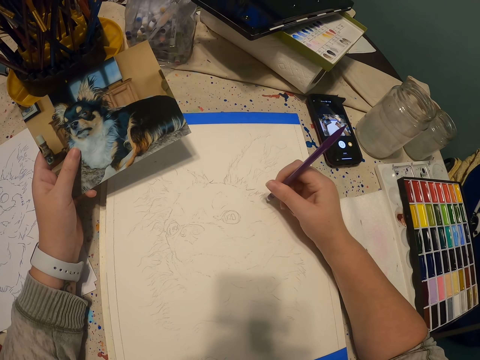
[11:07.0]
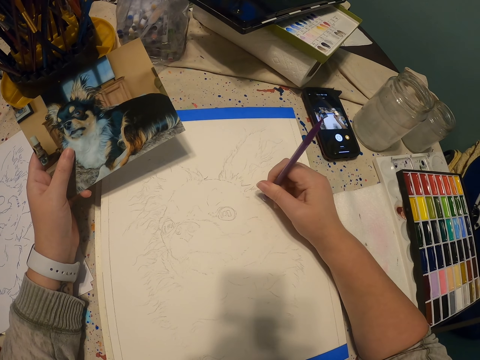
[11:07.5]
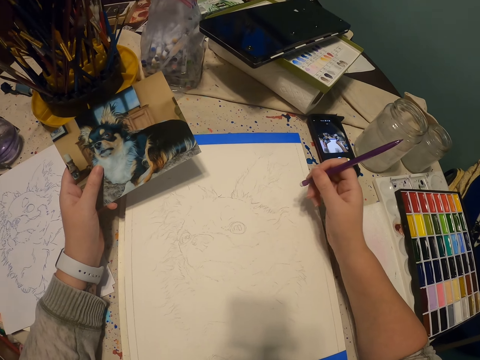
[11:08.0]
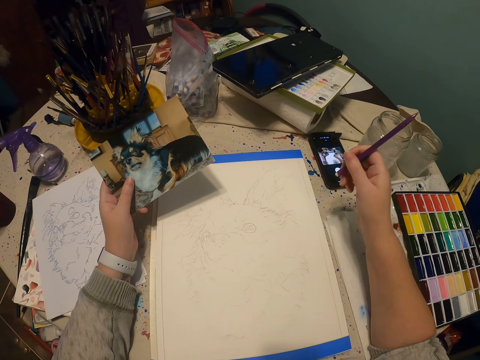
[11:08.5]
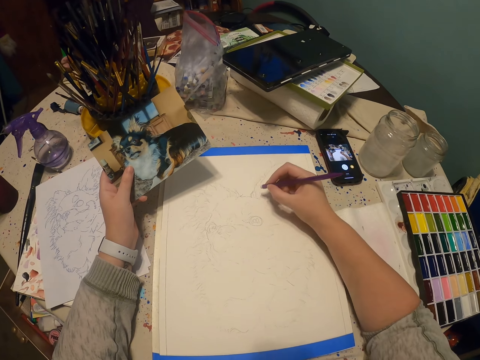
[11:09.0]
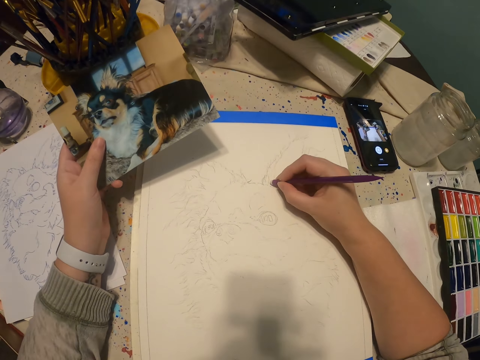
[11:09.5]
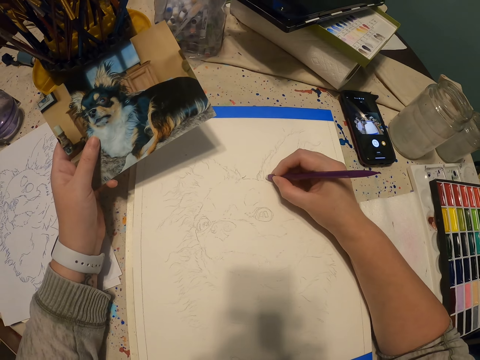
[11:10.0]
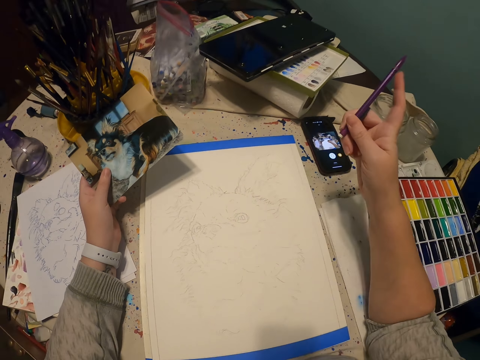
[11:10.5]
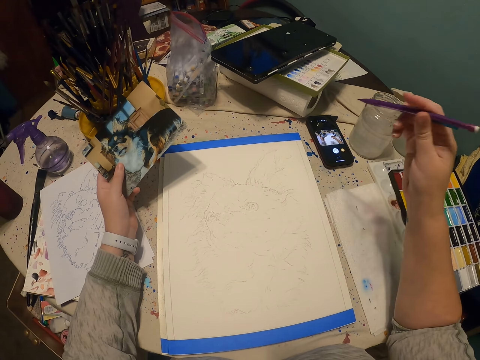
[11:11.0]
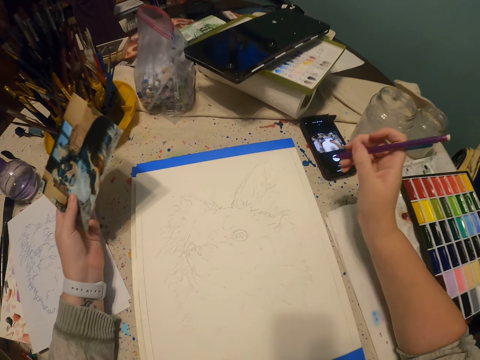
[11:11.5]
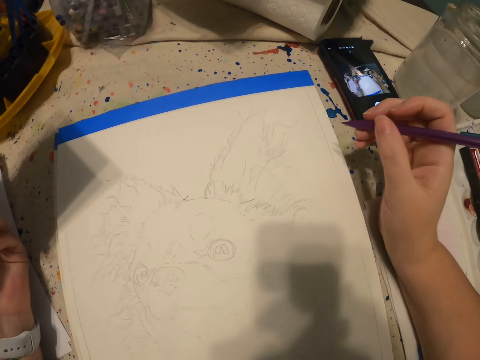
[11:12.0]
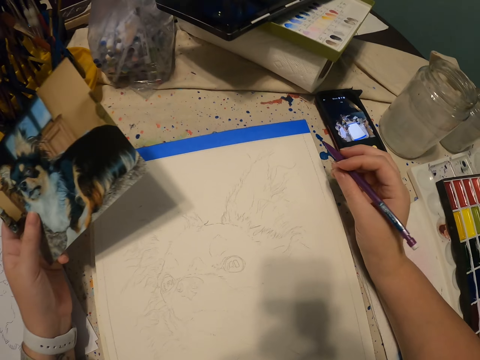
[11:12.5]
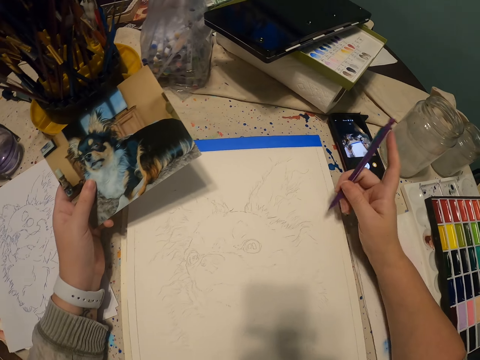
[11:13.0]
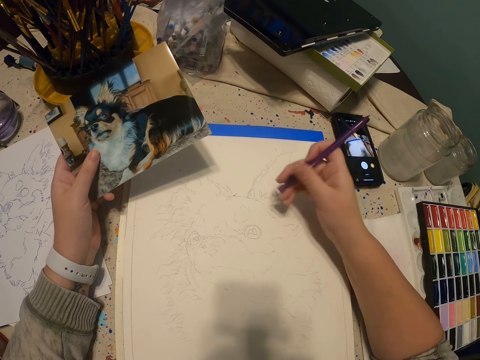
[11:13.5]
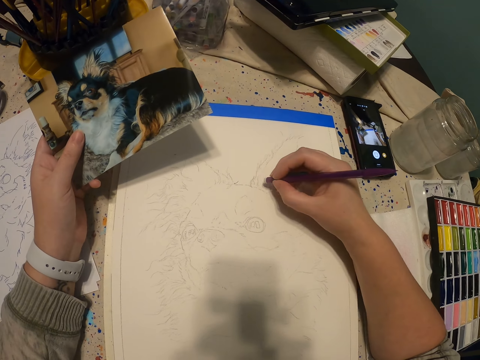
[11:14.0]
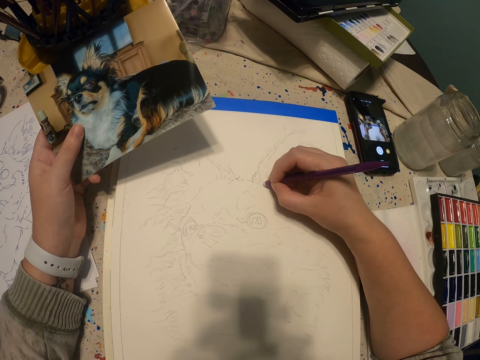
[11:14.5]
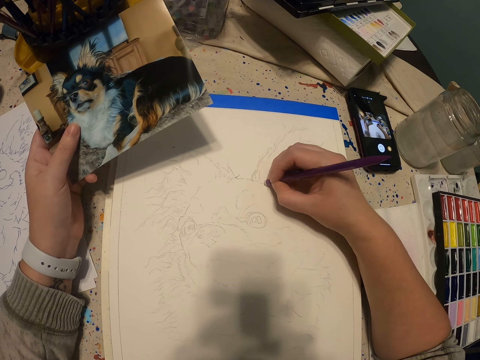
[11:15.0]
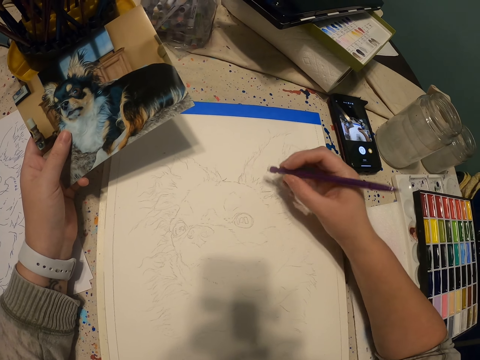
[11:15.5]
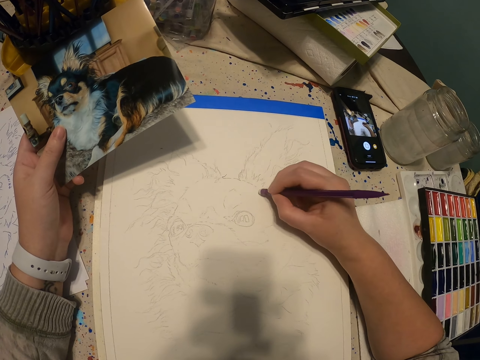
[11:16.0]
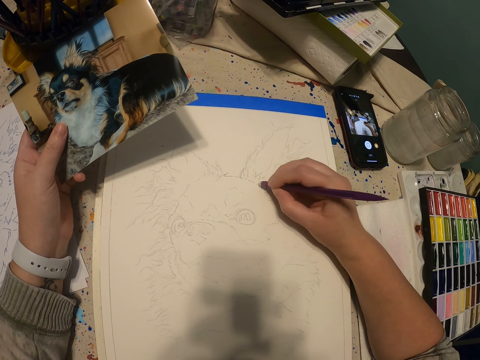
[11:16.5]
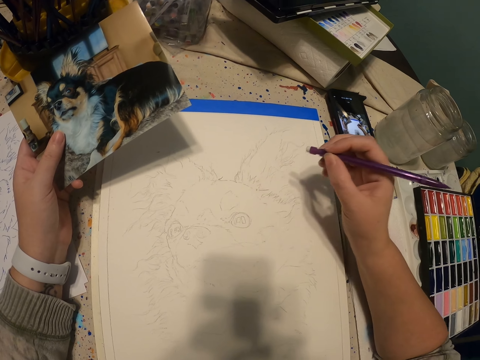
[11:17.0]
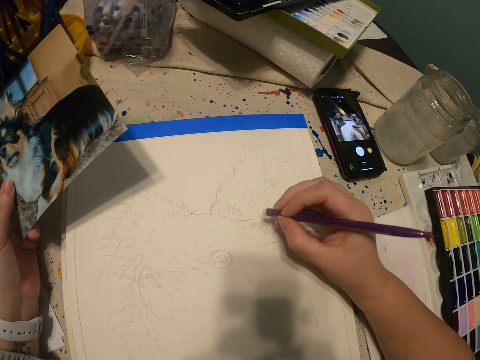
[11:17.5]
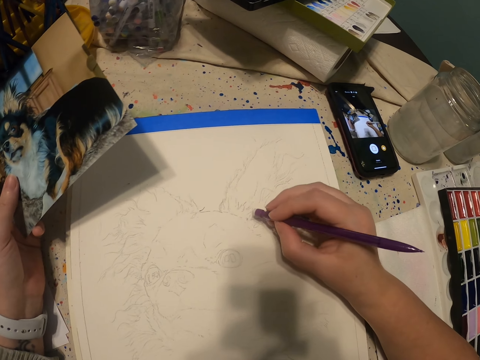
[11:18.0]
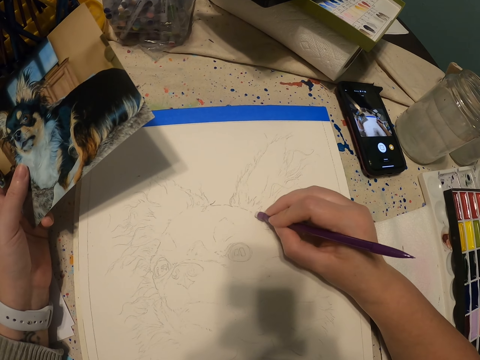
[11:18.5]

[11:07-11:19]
The camera wearer flips a pencil. They rub a drawing with a rubber.

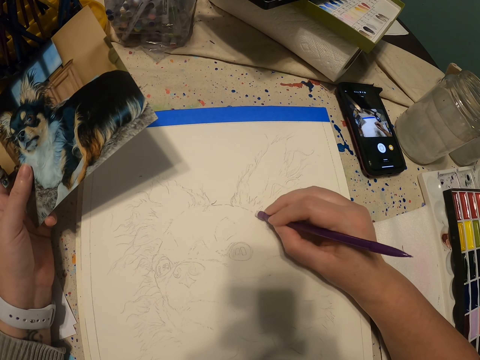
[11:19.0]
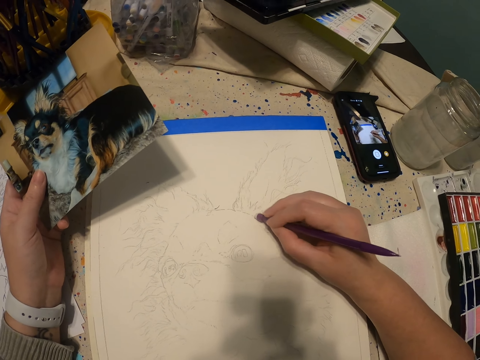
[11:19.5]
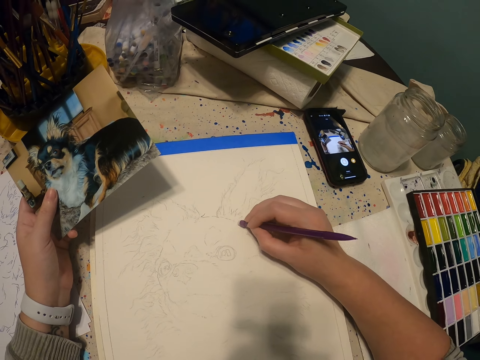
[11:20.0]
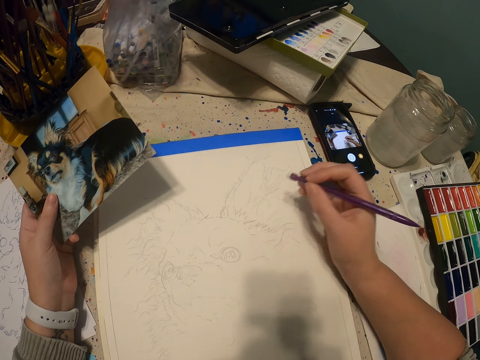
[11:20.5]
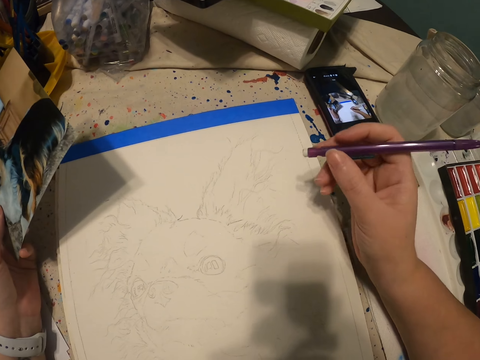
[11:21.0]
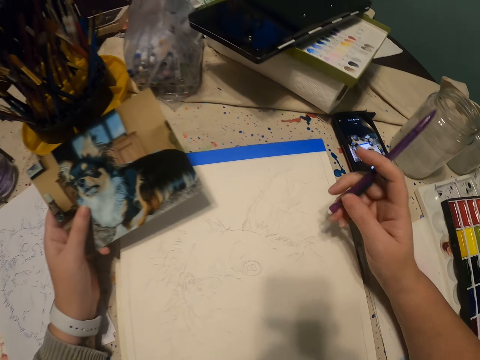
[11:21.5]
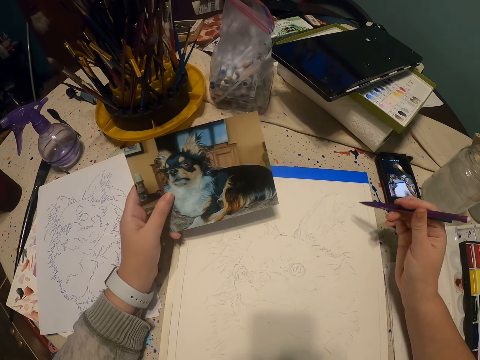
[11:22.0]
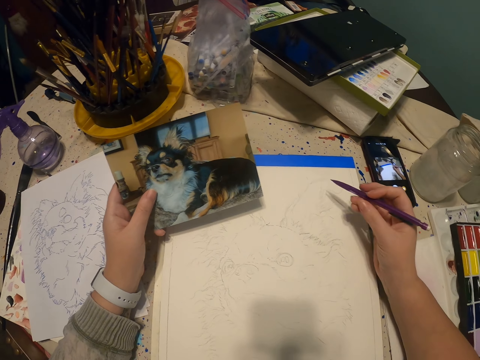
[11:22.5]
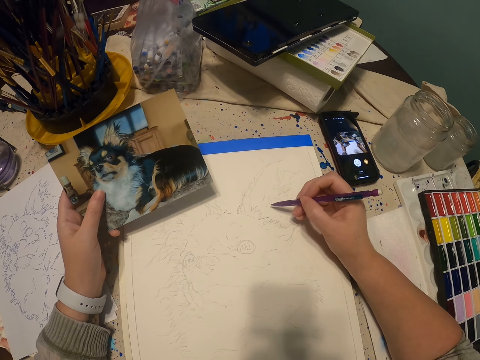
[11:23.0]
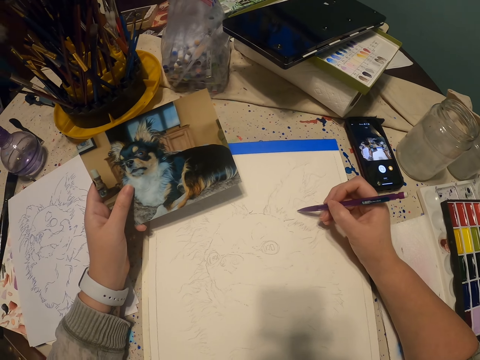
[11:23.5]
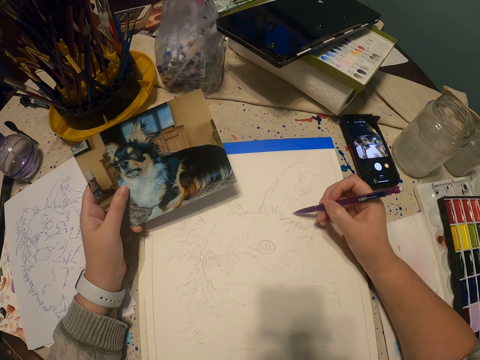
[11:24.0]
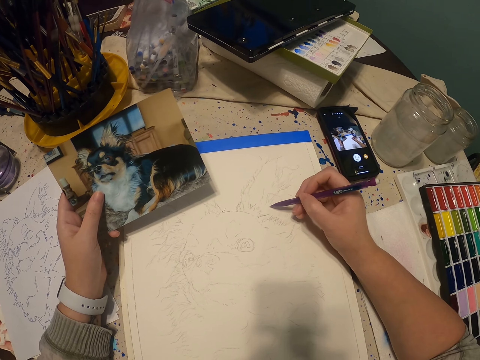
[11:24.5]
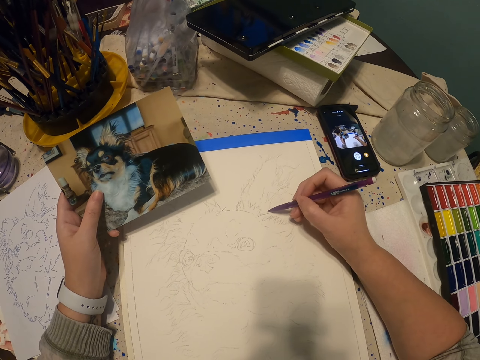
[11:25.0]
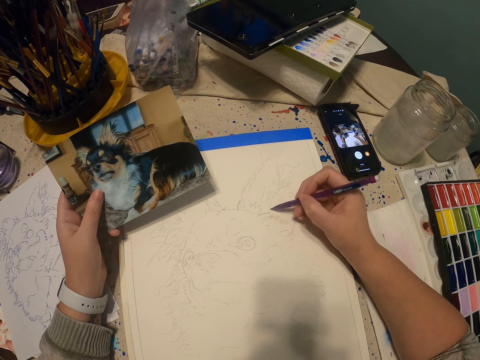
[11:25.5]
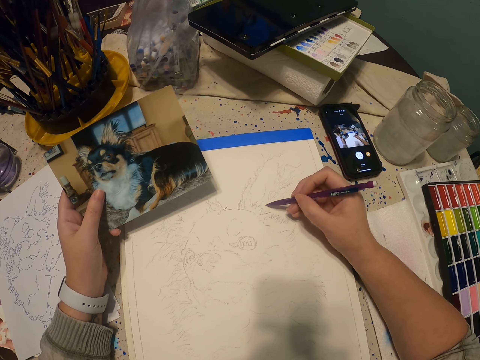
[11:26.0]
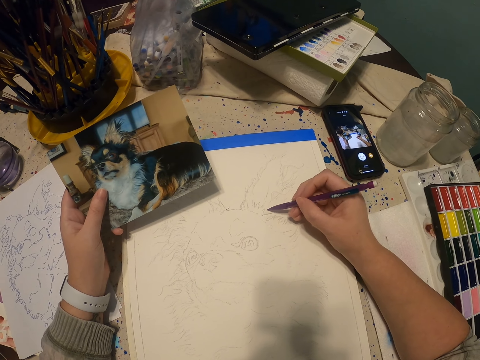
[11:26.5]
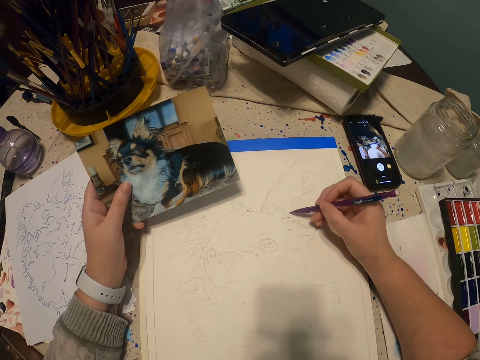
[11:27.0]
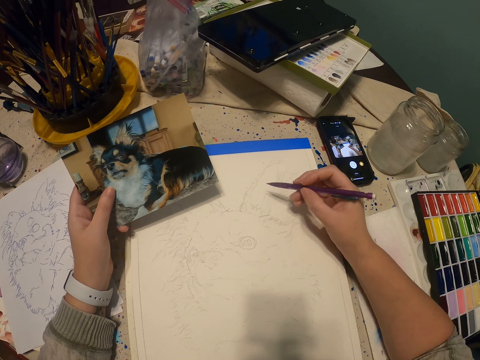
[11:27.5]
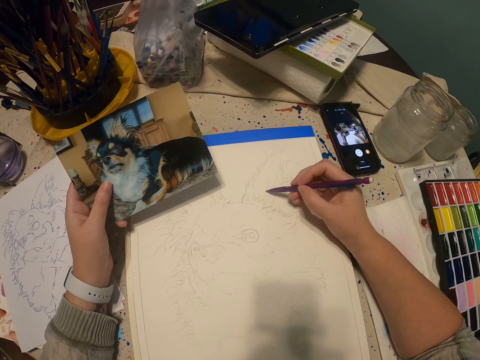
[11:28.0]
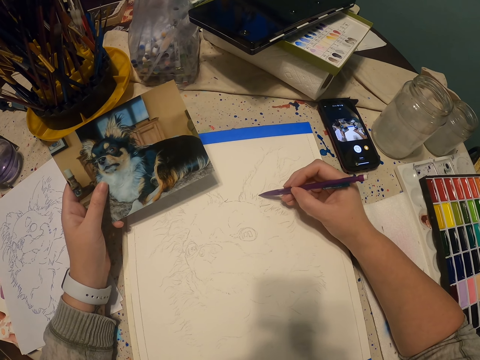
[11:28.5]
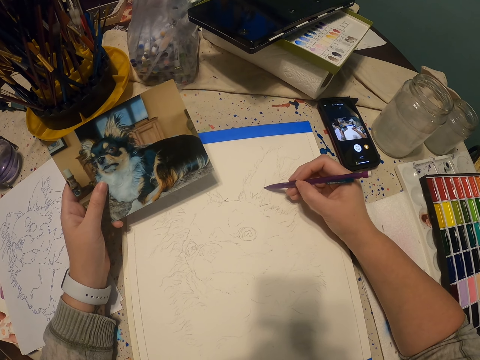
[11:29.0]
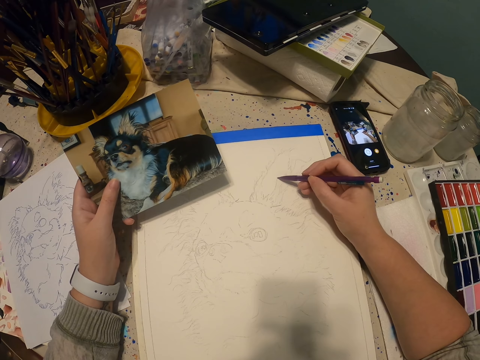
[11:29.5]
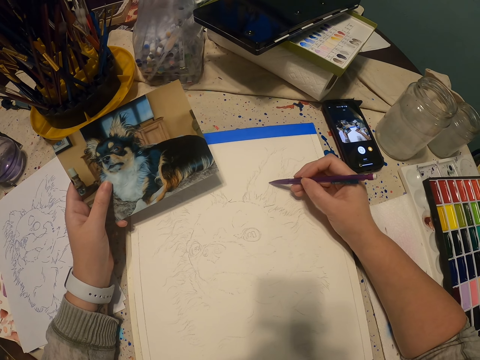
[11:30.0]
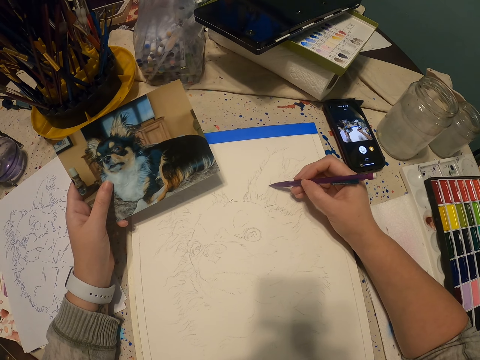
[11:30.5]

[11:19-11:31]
The camera wearer flips a pencil. They draw a sketch on a drawing book with the pencil.

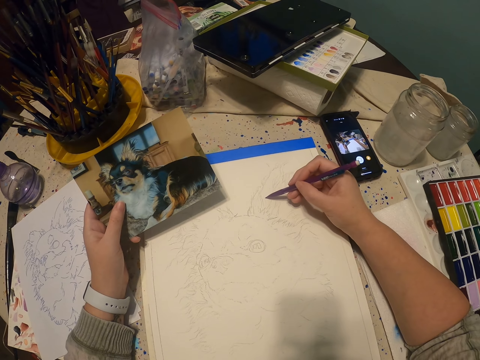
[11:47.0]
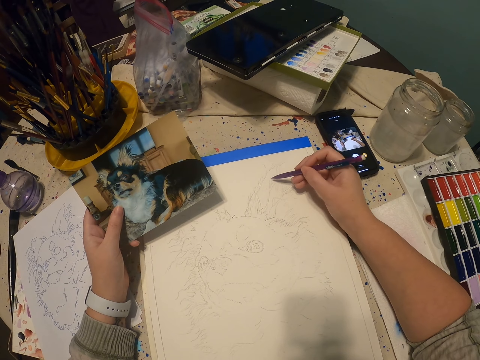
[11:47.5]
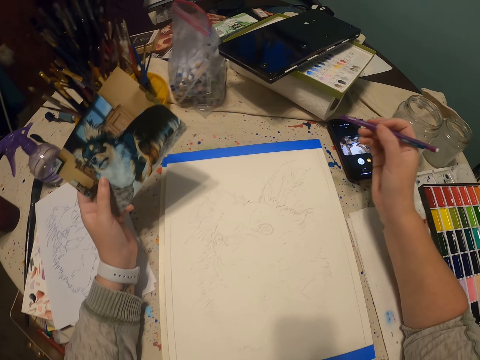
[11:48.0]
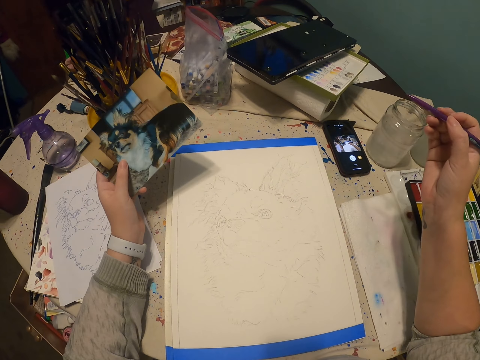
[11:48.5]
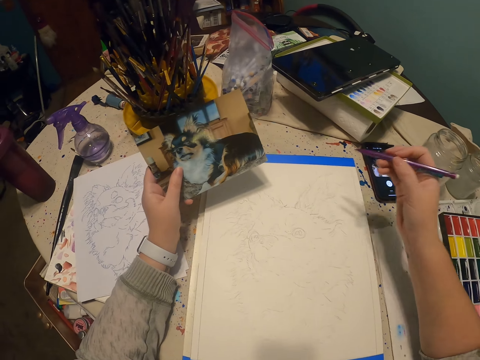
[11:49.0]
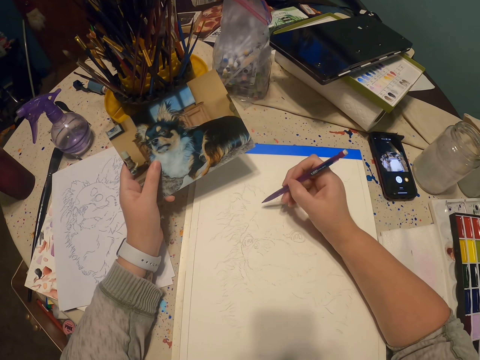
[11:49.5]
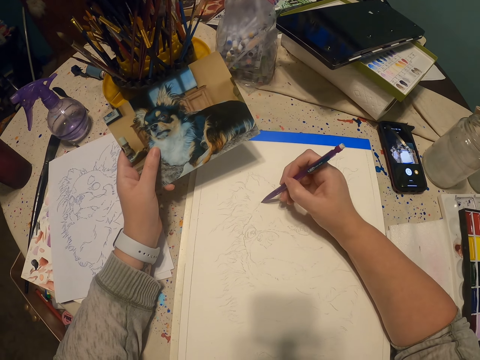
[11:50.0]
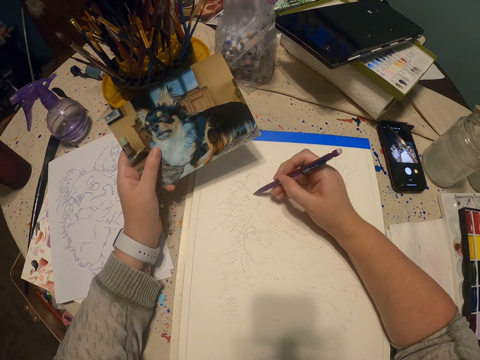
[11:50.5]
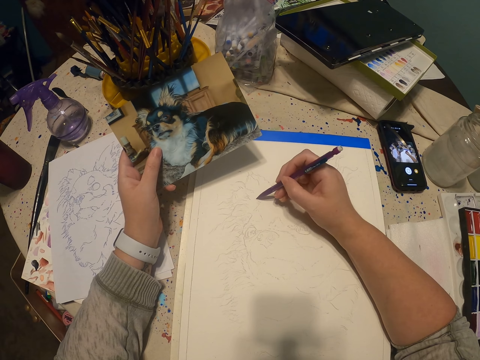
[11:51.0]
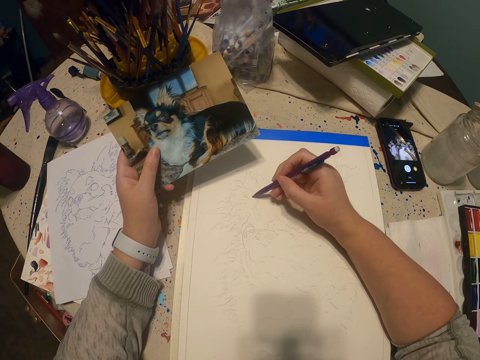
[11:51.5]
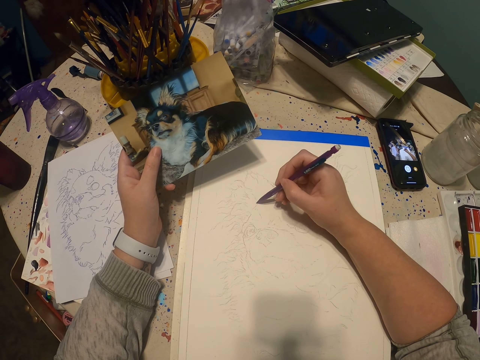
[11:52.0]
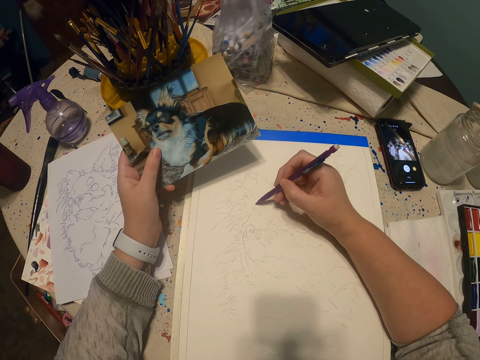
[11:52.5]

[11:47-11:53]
The camera wearer moves a hand. They draw a sketch on a drawing book with a pencil.
